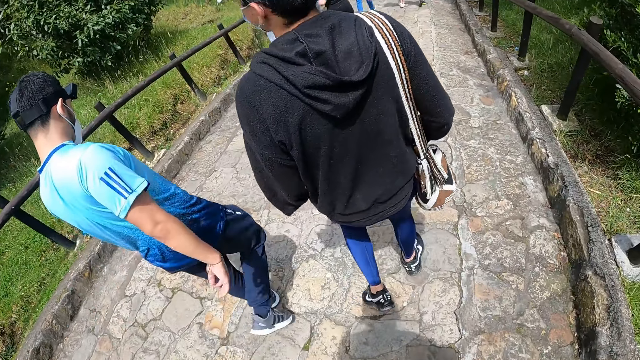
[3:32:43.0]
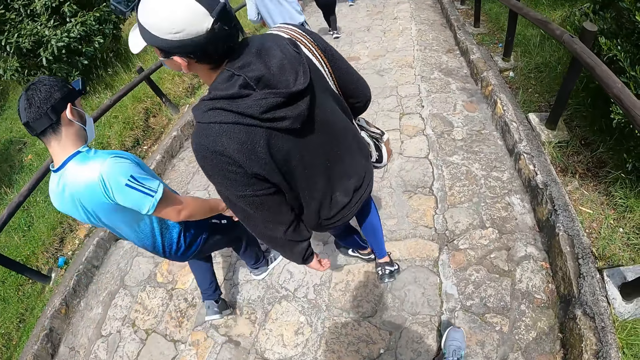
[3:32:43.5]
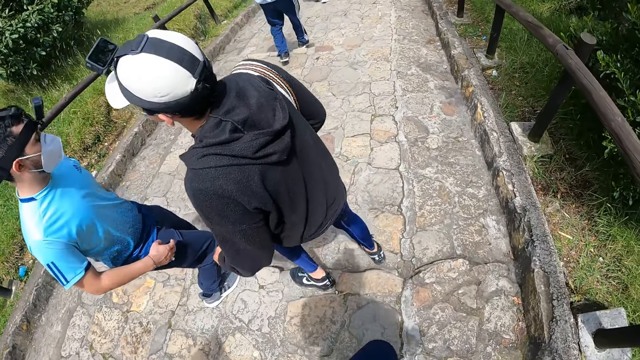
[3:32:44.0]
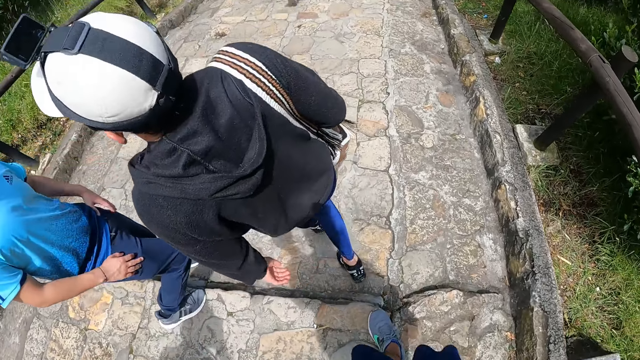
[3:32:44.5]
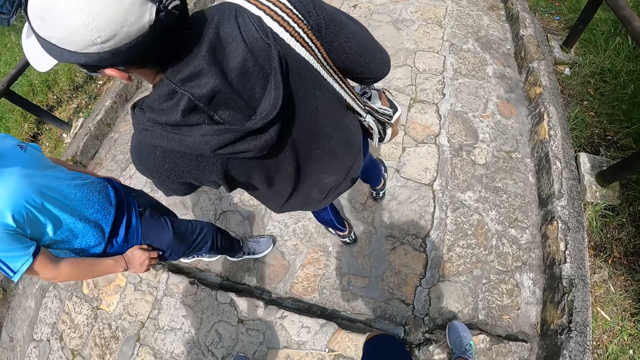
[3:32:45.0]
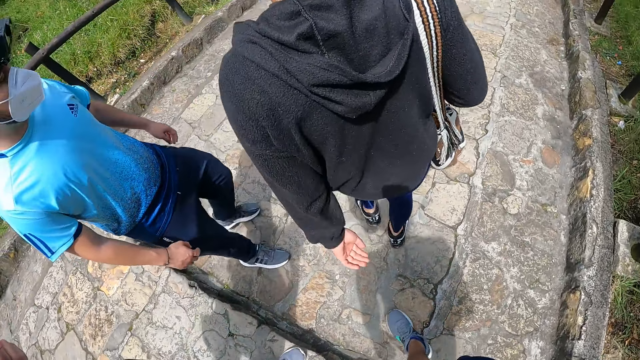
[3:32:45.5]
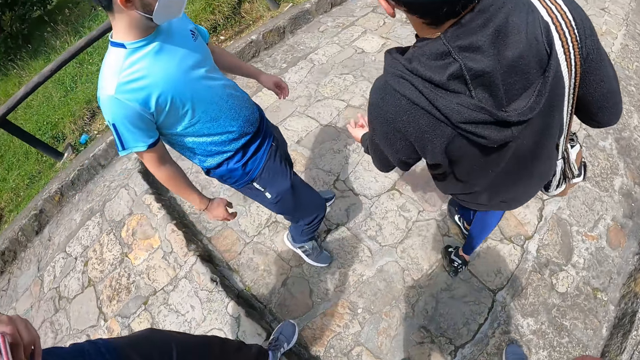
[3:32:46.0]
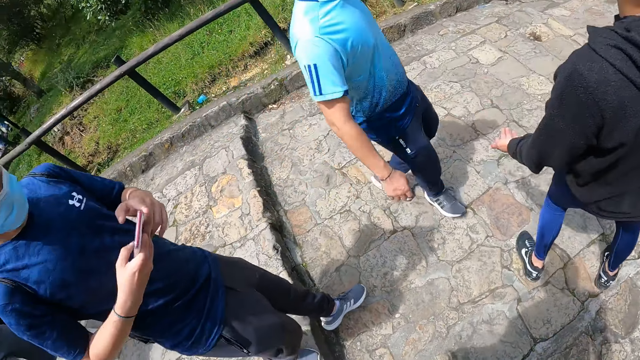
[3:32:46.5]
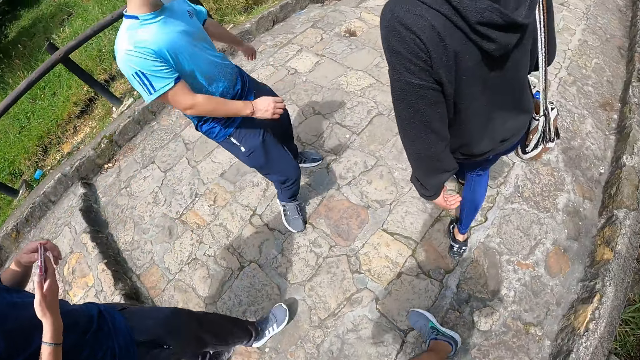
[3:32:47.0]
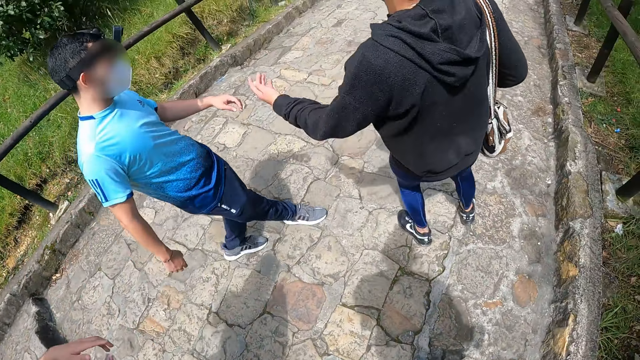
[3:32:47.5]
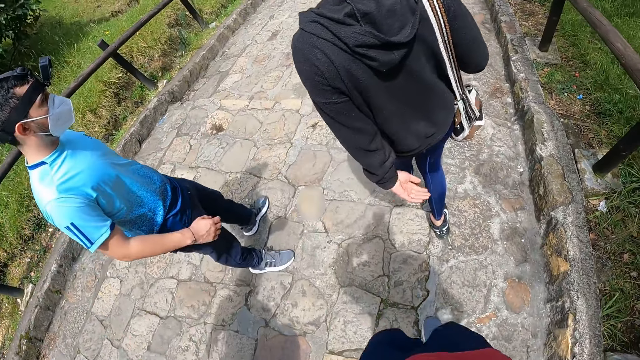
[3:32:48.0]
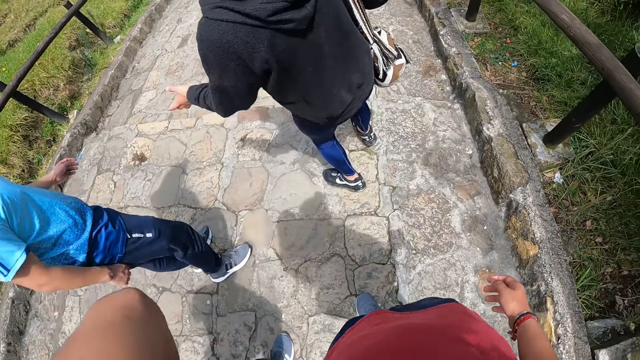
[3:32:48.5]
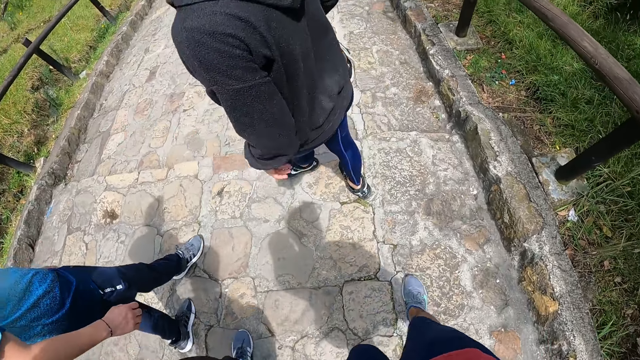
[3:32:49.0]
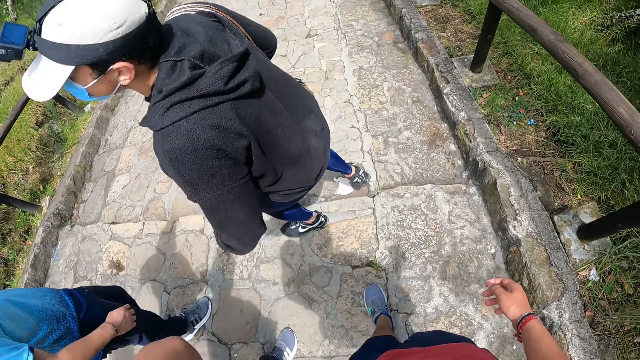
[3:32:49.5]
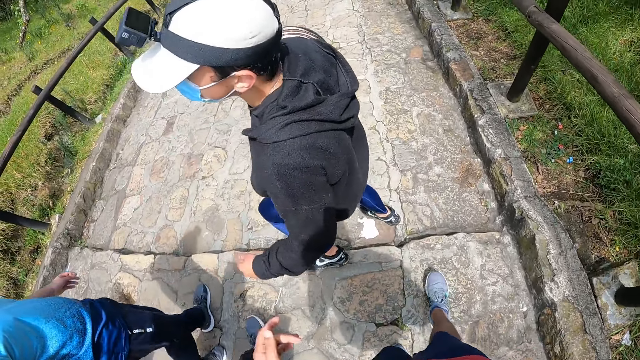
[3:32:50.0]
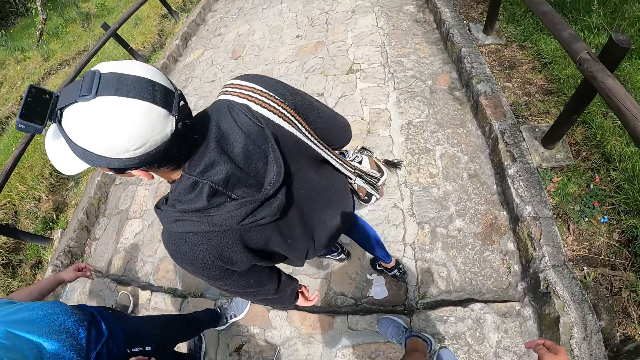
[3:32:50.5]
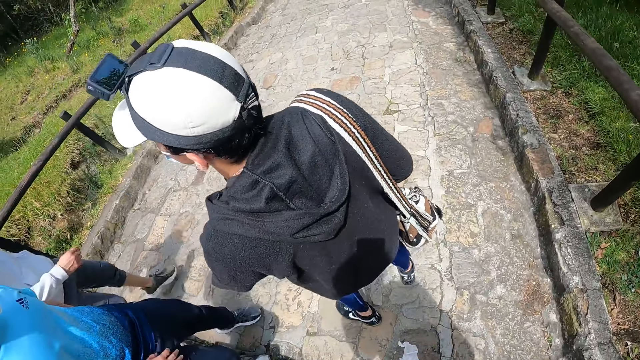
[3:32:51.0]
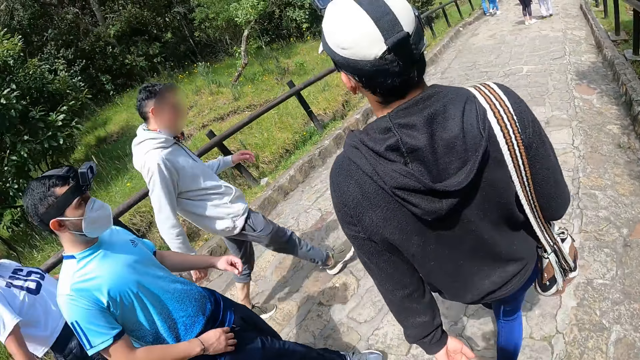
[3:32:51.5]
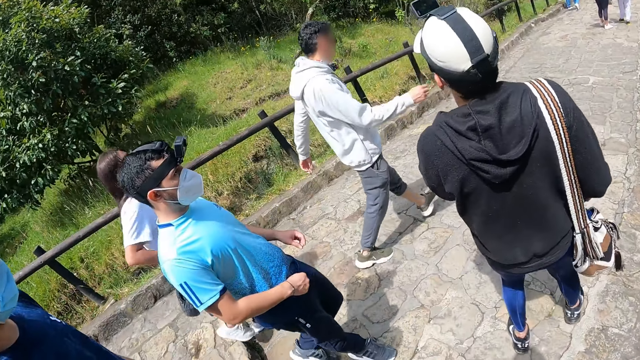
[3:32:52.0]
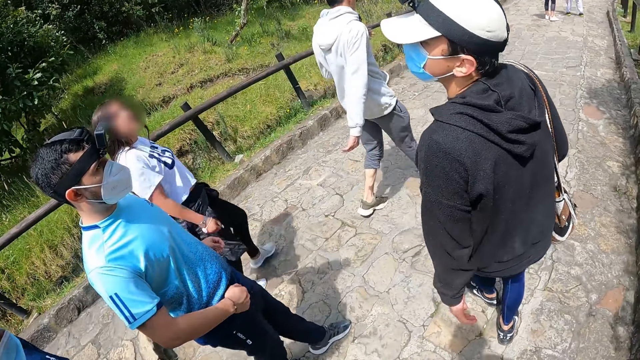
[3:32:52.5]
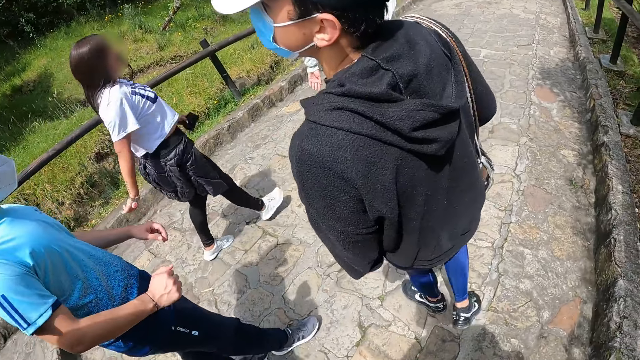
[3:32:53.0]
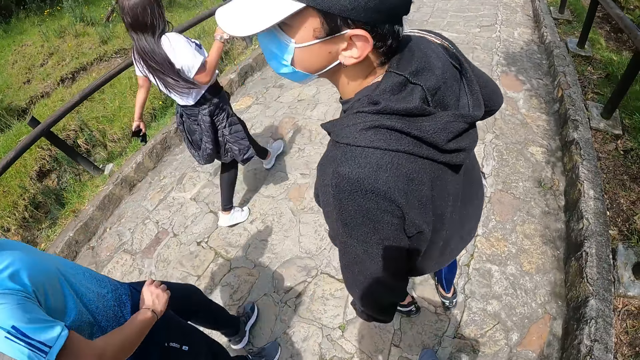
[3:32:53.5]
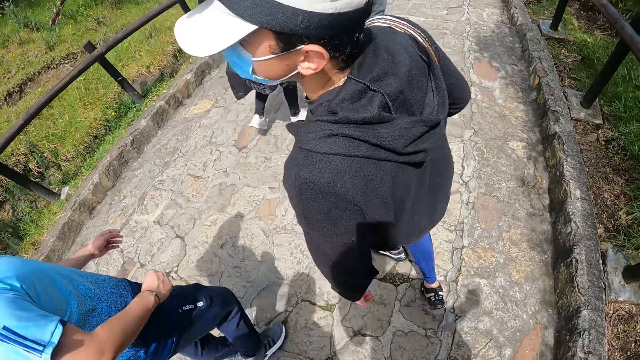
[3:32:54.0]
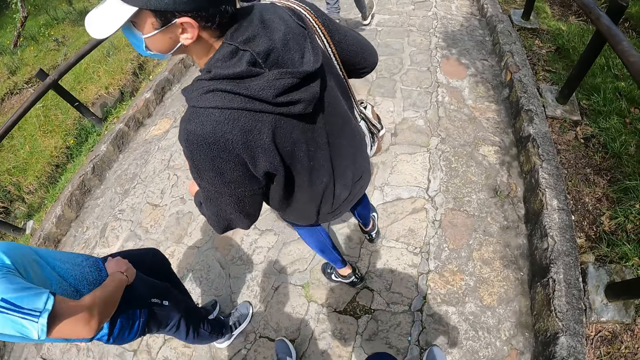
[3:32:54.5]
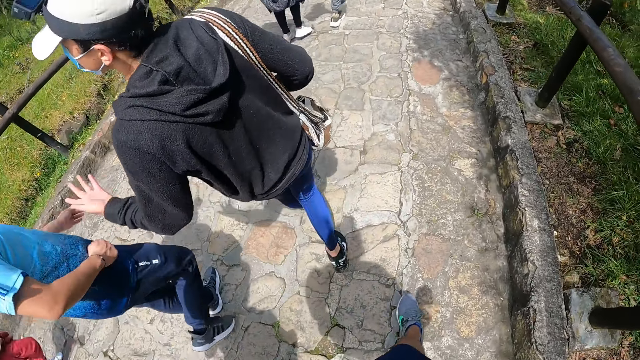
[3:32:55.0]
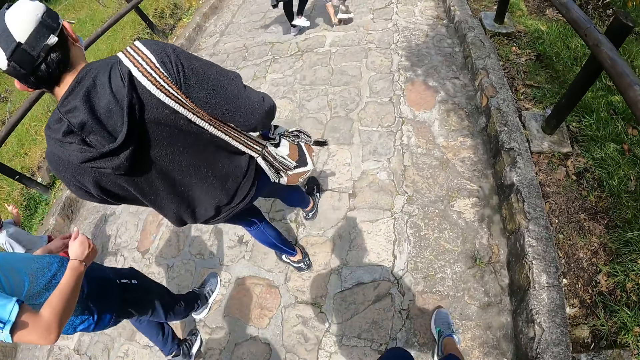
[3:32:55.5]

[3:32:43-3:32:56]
The camera wearer stops behind the colleagues. They look at the second man. They look at the ground. They look at the colleagues.

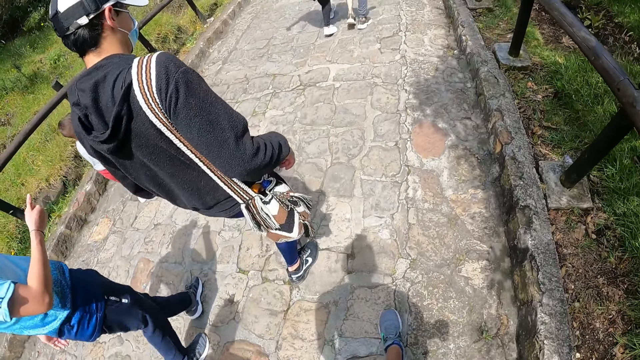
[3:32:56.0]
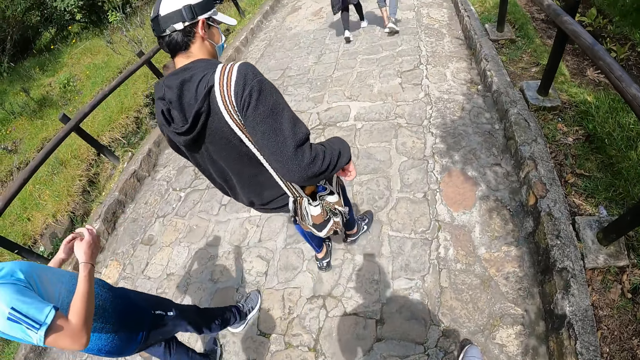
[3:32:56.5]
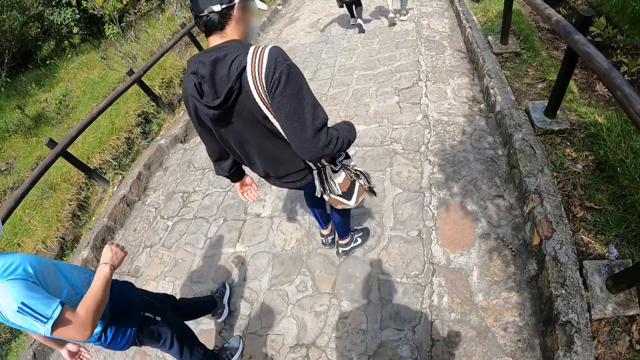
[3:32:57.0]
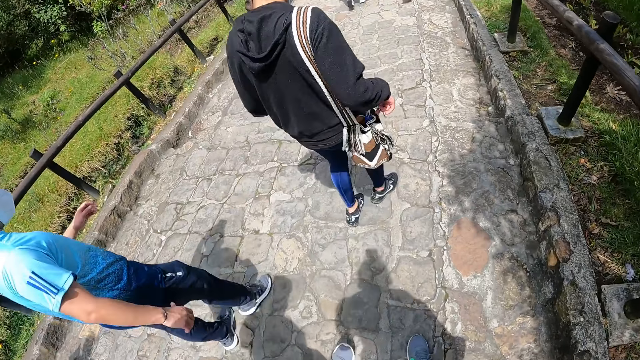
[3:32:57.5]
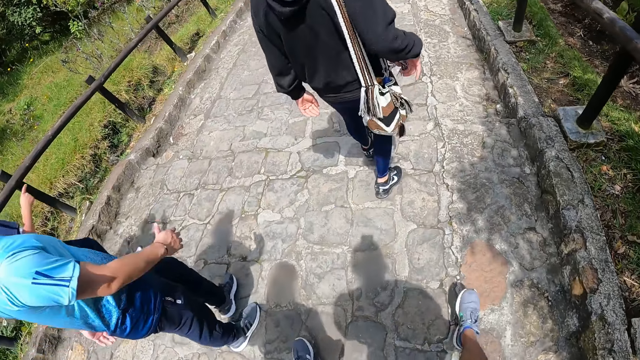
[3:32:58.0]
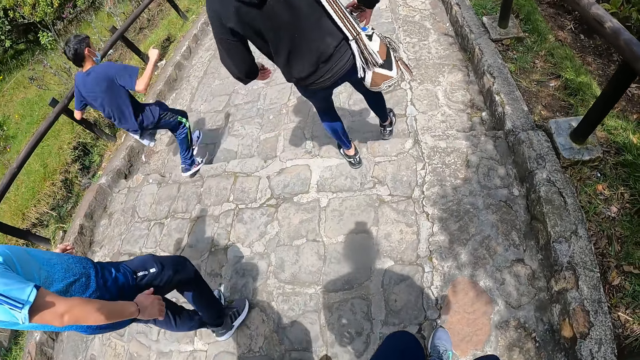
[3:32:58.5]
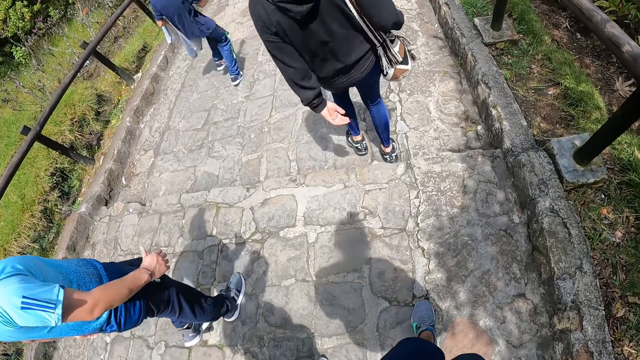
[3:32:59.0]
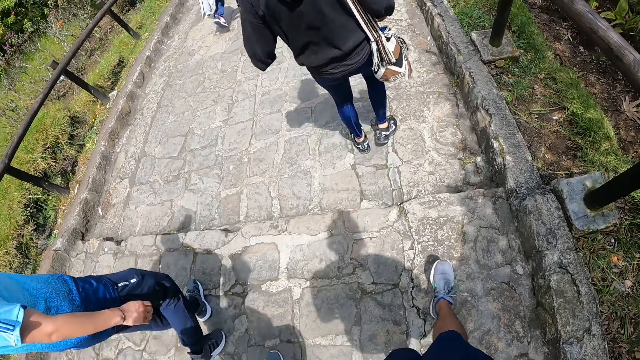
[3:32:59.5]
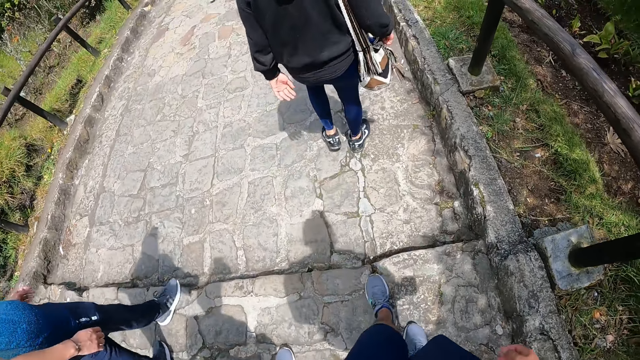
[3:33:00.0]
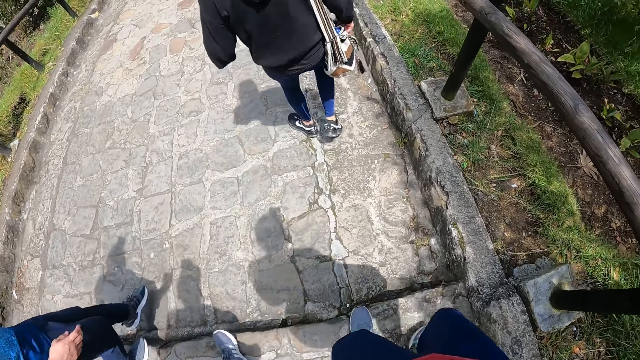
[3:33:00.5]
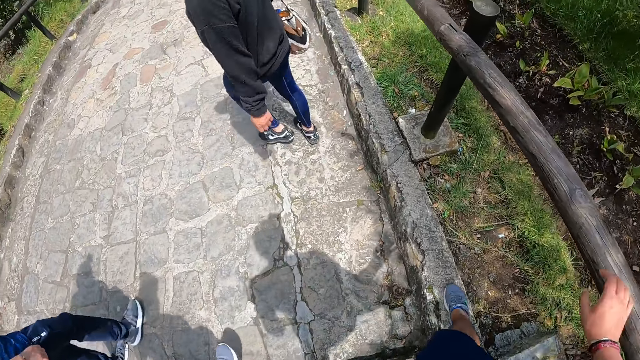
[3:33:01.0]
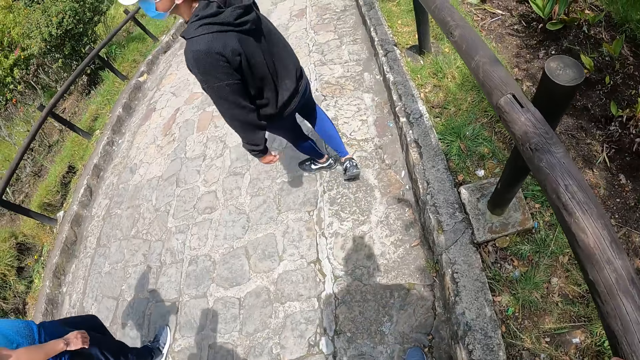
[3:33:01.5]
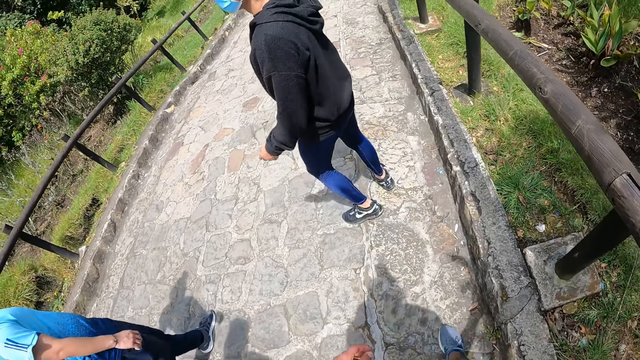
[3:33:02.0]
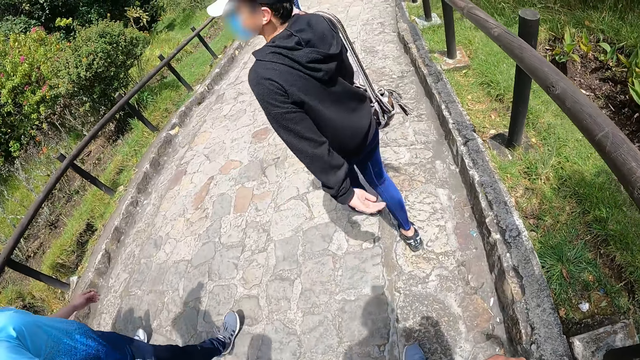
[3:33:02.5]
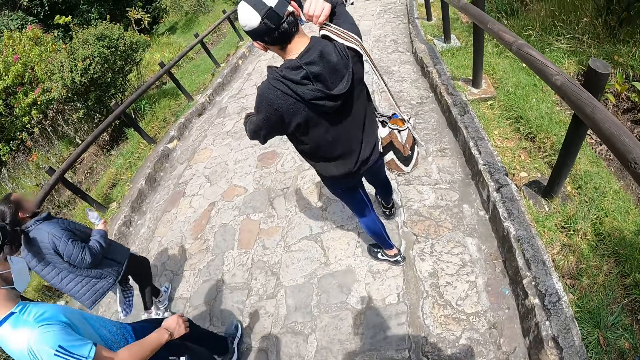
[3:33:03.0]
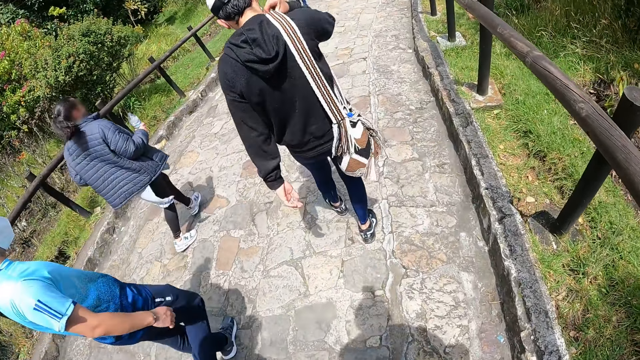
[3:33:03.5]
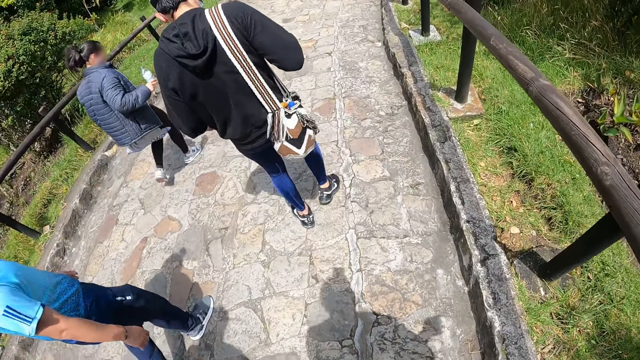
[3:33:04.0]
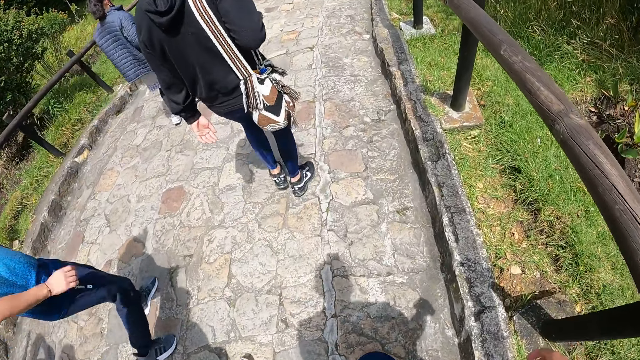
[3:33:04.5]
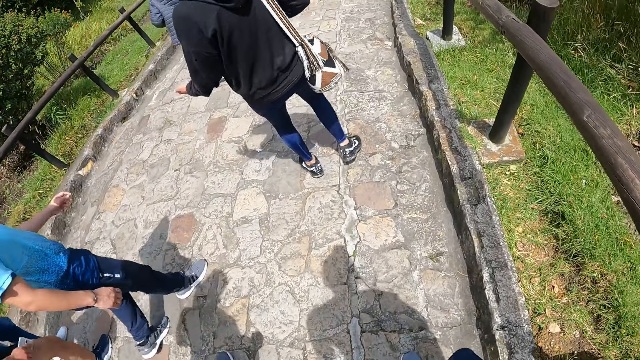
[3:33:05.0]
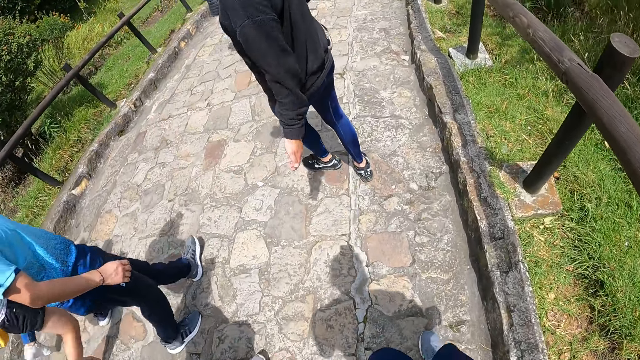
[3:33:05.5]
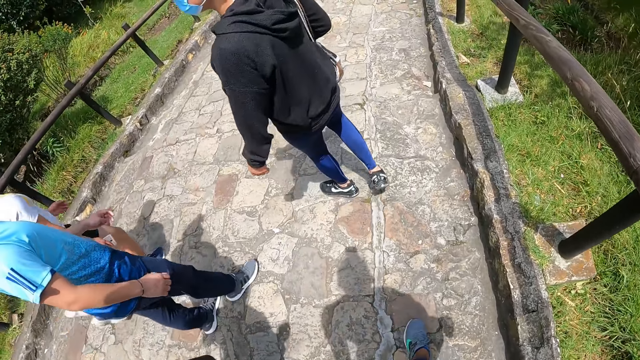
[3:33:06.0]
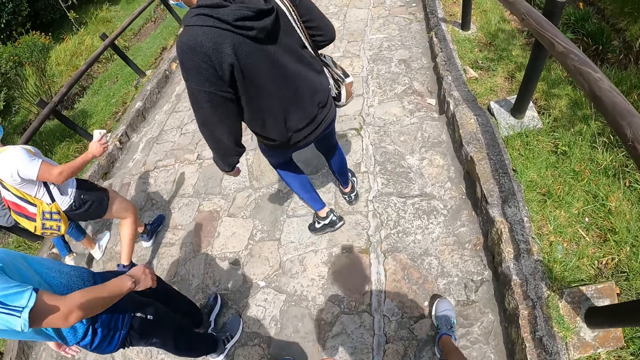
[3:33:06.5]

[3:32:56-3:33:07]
The camera wearer holds the rail of the stair path with his right hand. He touches the wooden rail. The third man adjusts the bag on his right shoulder with his right hand.
